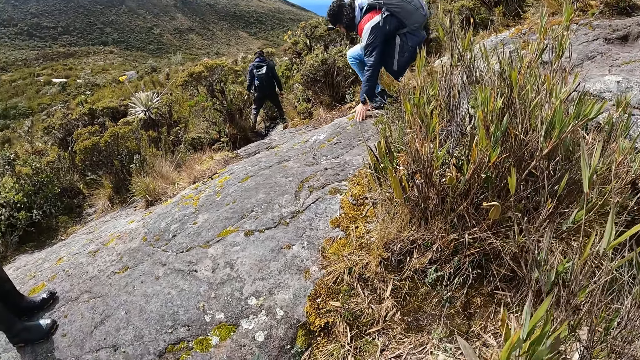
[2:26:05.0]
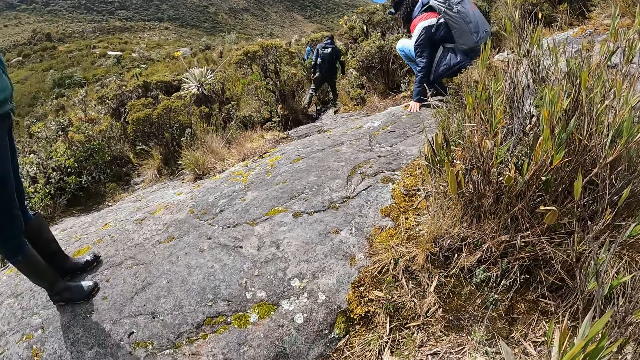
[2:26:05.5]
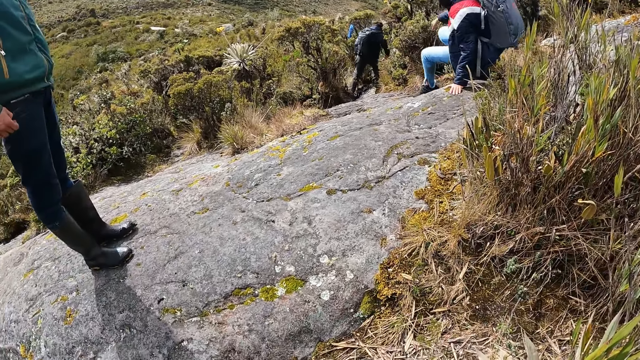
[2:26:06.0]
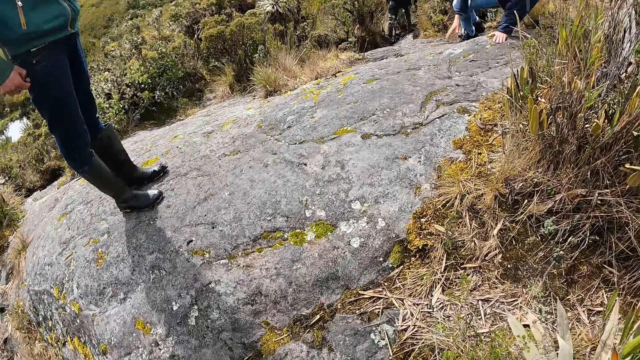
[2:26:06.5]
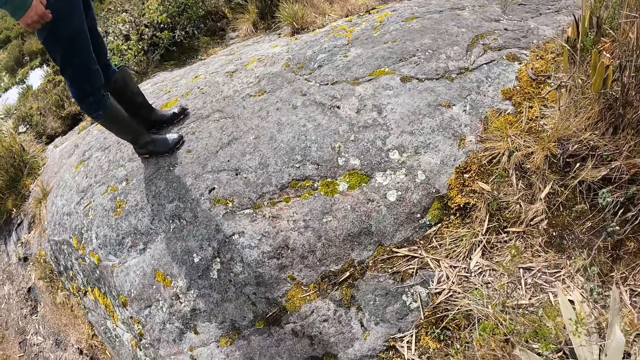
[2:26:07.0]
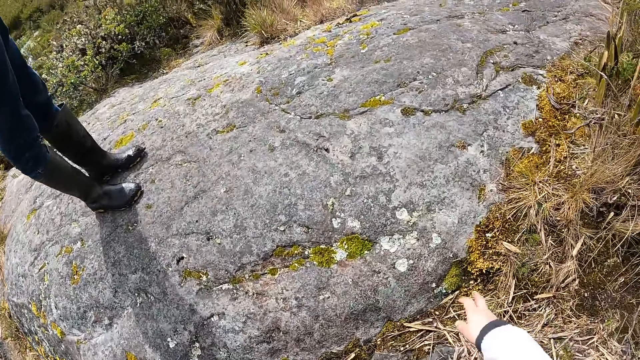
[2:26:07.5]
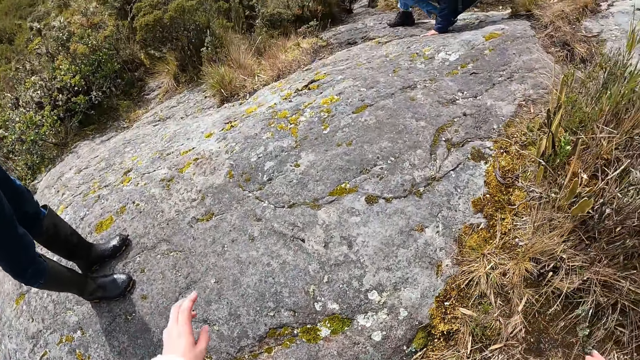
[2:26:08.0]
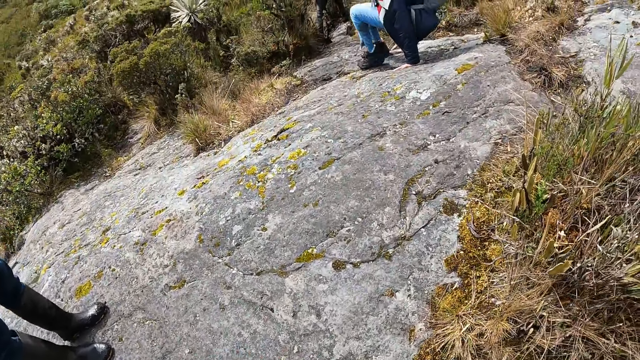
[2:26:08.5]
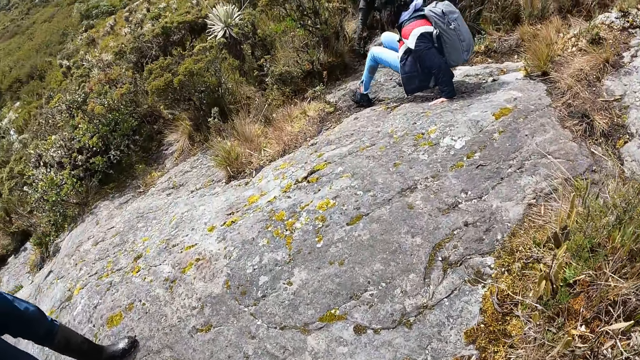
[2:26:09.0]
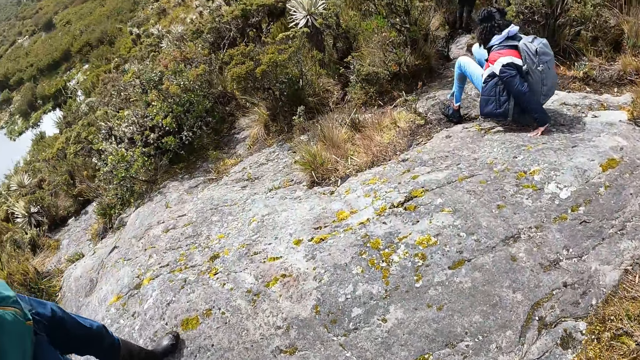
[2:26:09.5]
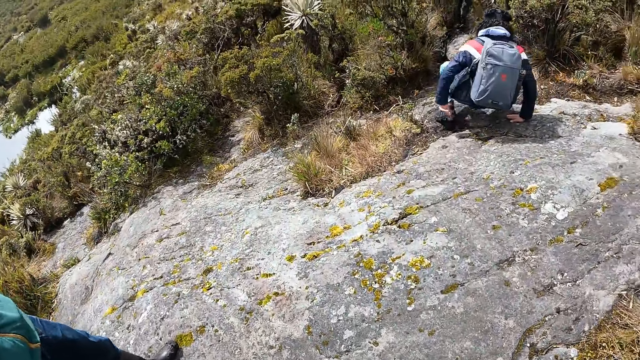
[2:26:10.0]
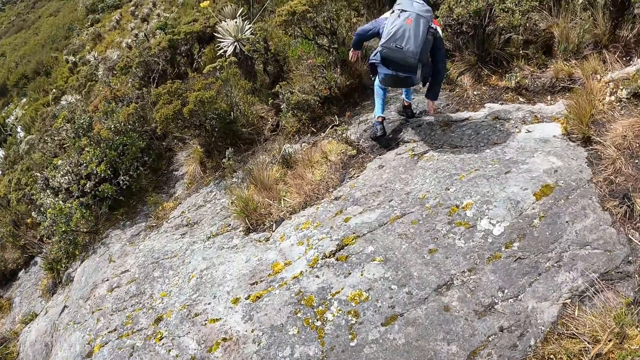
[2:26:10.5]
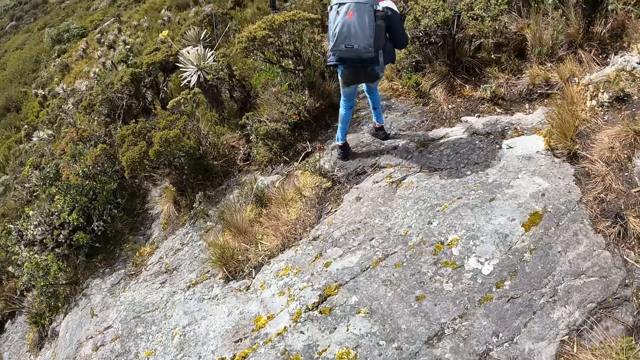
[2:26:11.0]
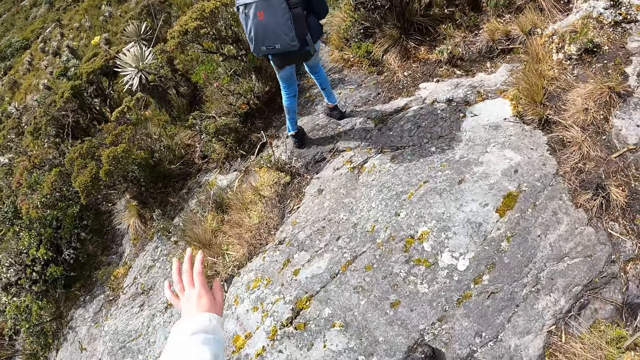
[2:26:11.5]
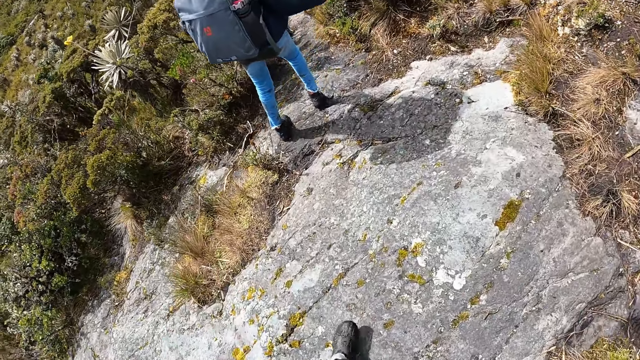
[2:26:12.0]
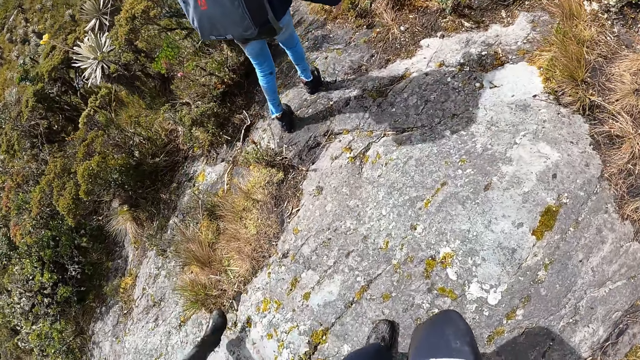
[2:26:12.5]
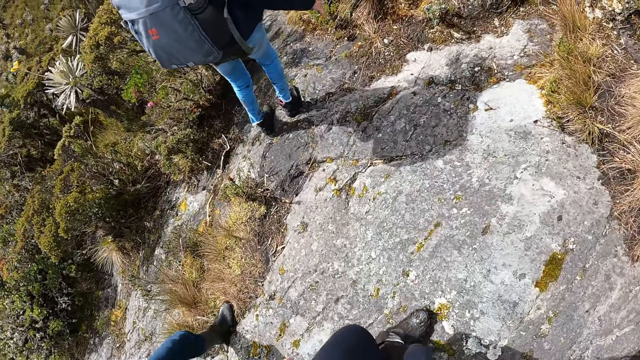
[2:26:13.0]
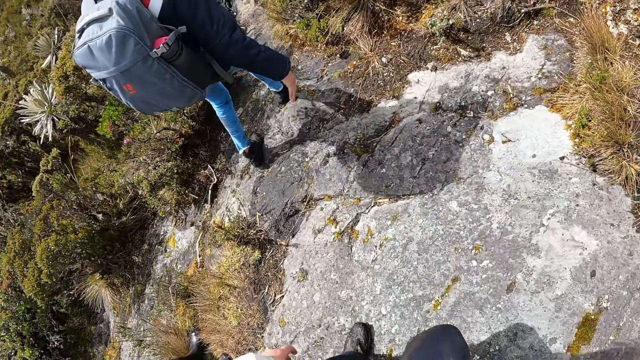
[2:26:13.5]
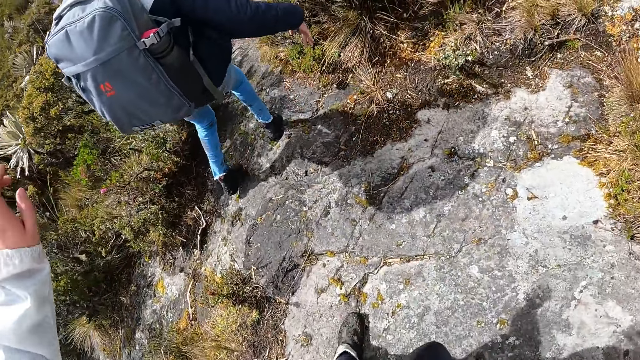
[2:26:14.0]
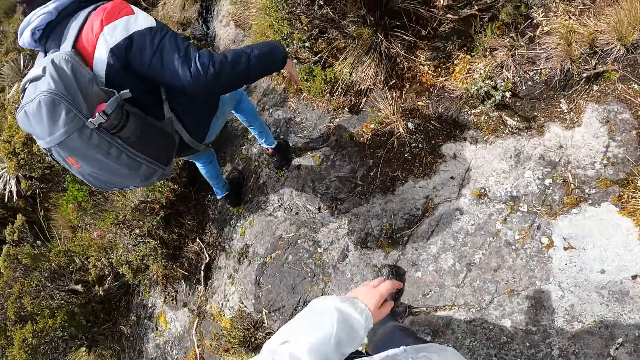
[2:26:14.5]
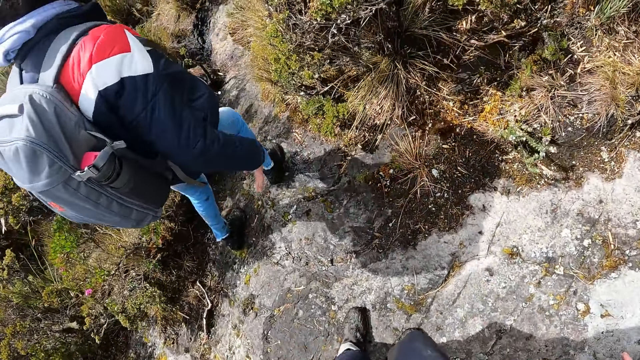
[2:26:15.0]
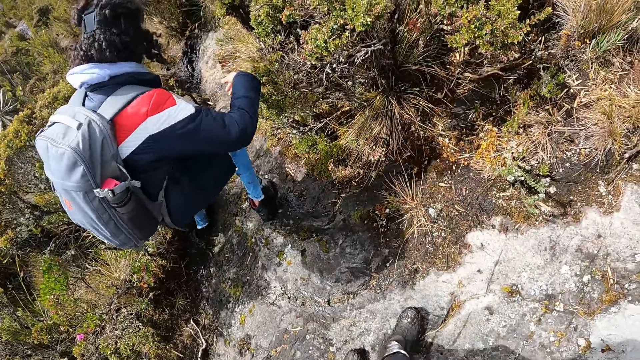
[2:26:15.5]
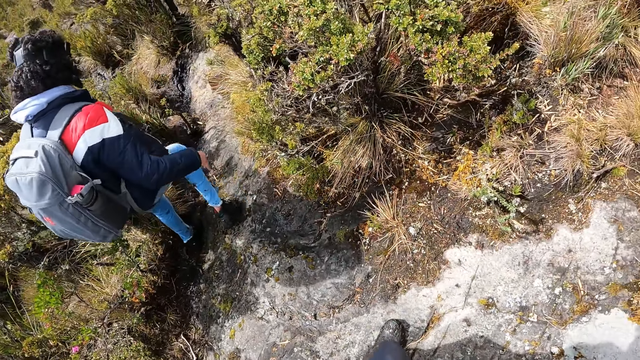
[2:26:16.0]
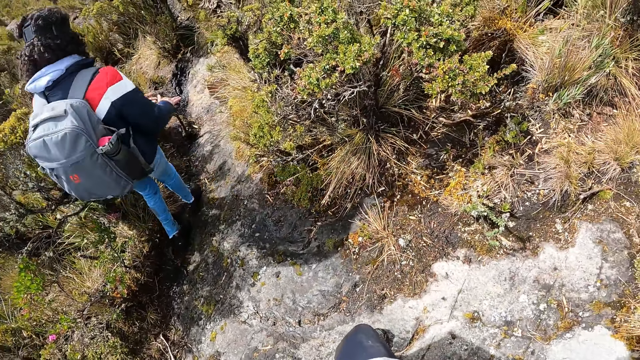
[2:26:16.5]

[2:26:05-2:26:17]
A man touches the floor with his left hand. The camera wearer moves around. The man touches the floor with his right hand.

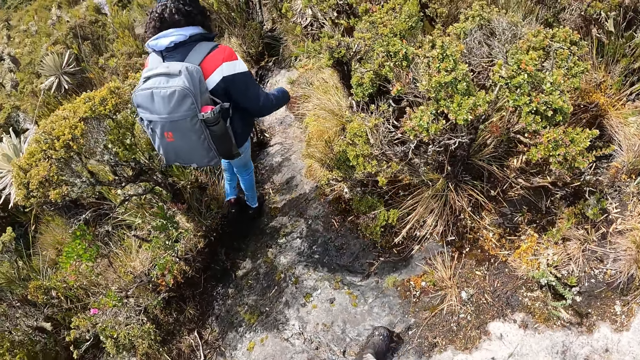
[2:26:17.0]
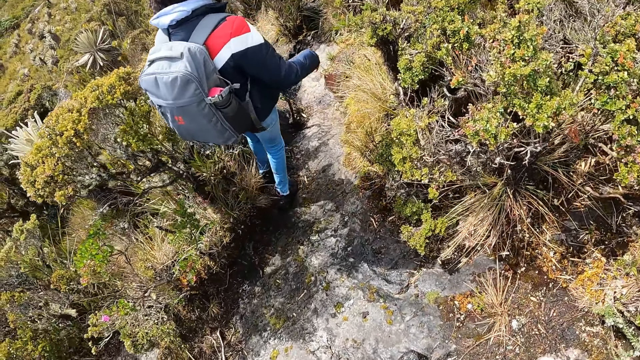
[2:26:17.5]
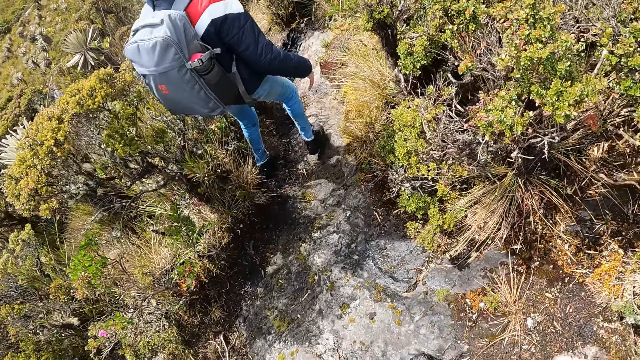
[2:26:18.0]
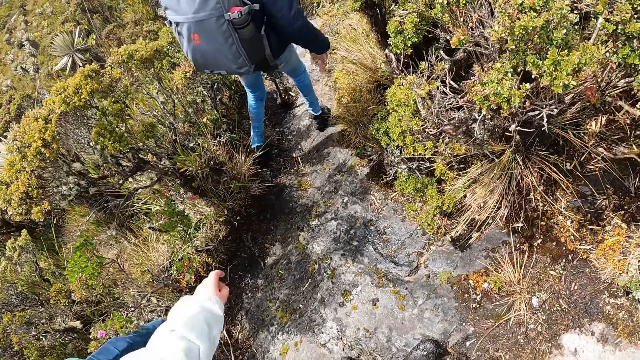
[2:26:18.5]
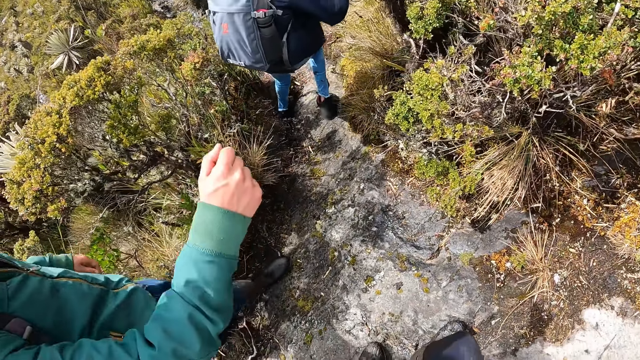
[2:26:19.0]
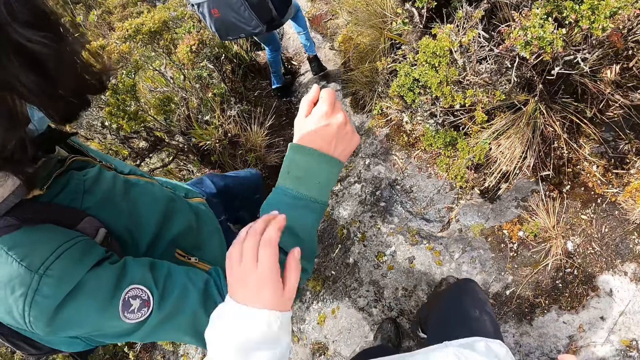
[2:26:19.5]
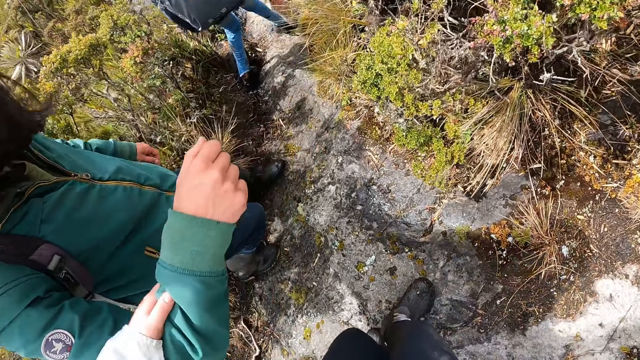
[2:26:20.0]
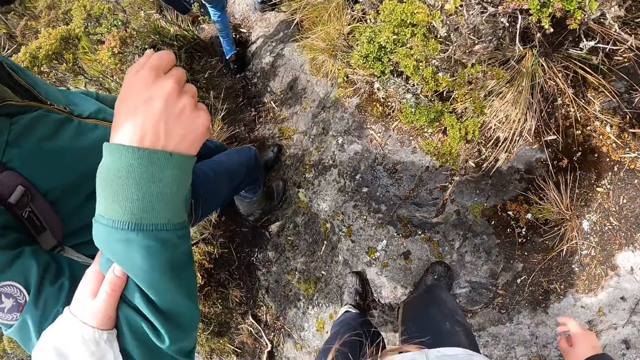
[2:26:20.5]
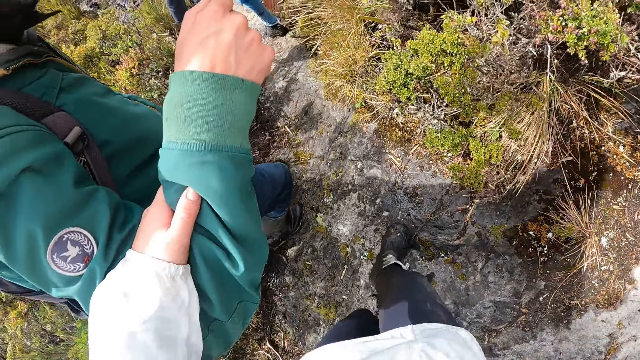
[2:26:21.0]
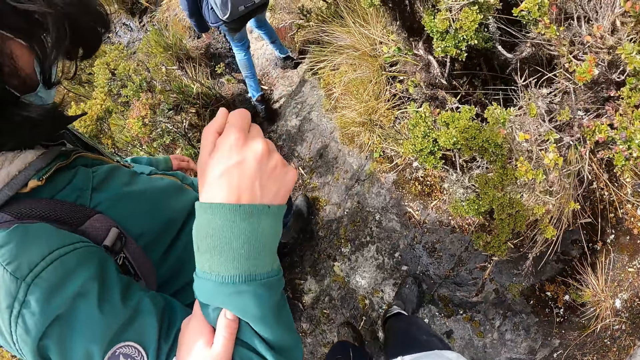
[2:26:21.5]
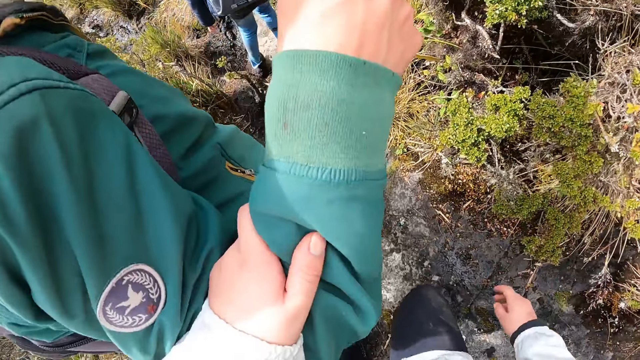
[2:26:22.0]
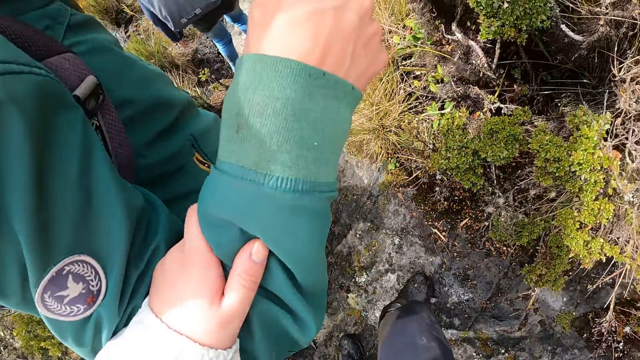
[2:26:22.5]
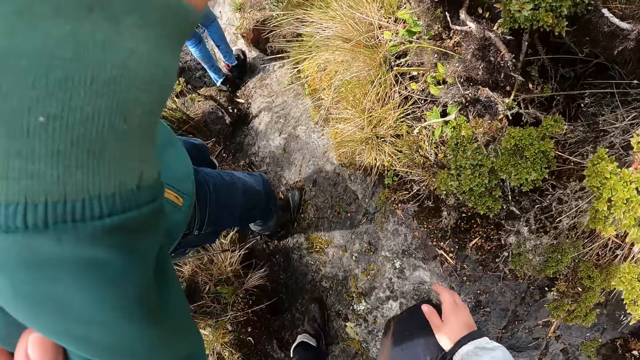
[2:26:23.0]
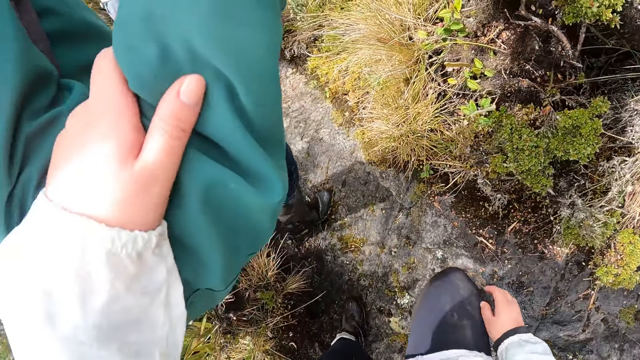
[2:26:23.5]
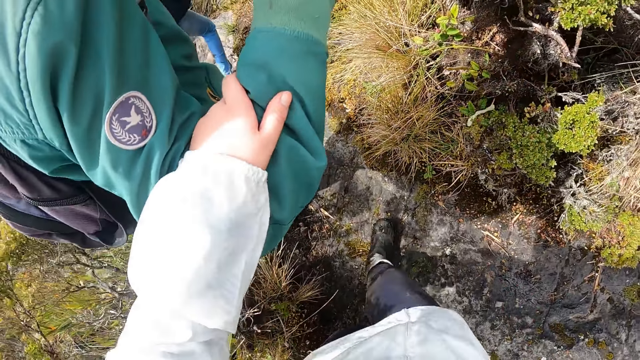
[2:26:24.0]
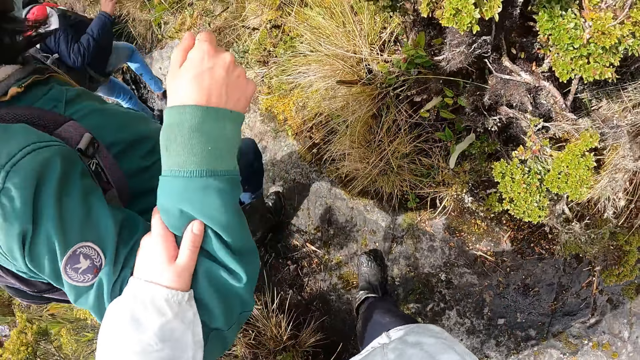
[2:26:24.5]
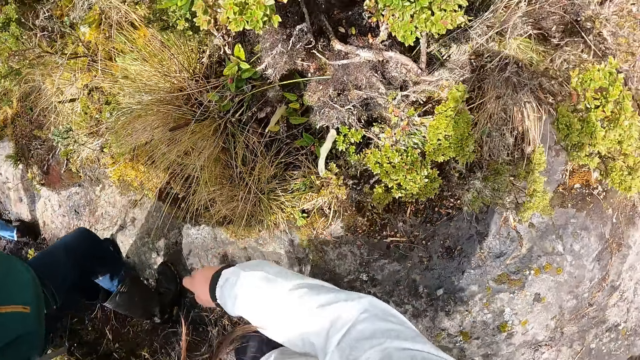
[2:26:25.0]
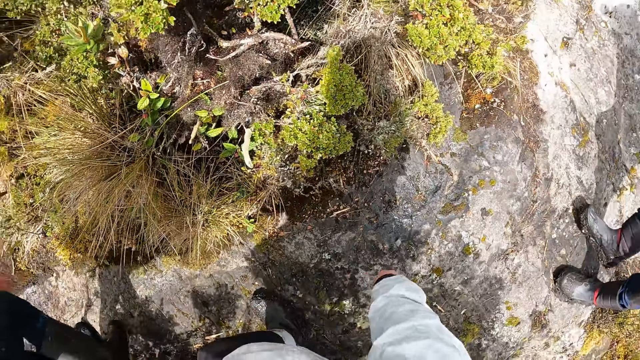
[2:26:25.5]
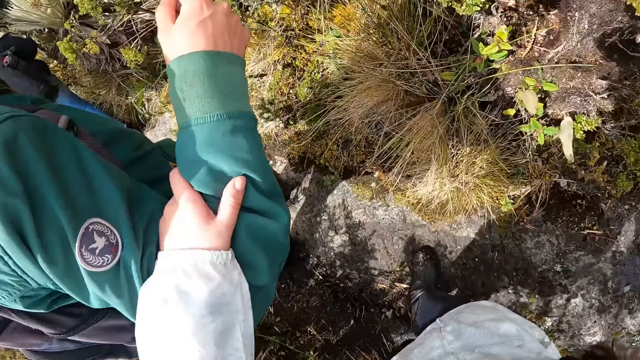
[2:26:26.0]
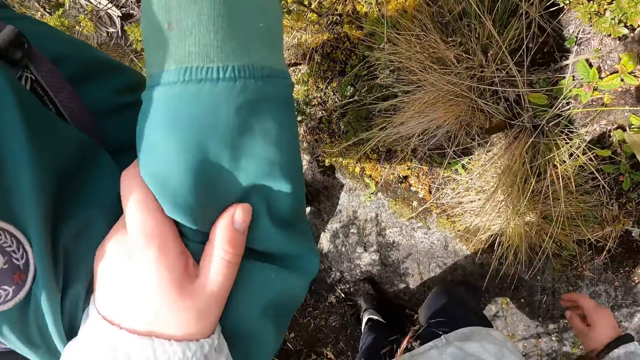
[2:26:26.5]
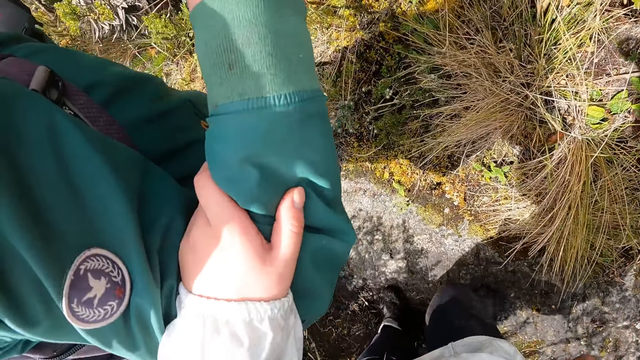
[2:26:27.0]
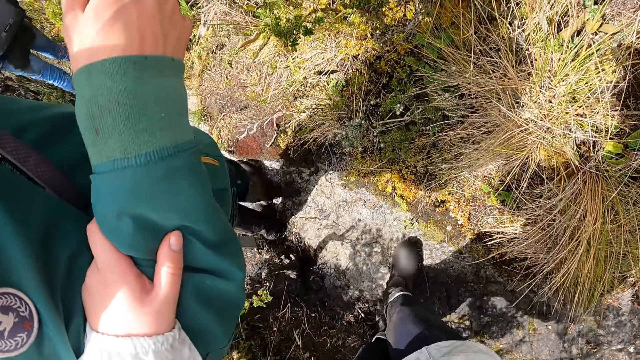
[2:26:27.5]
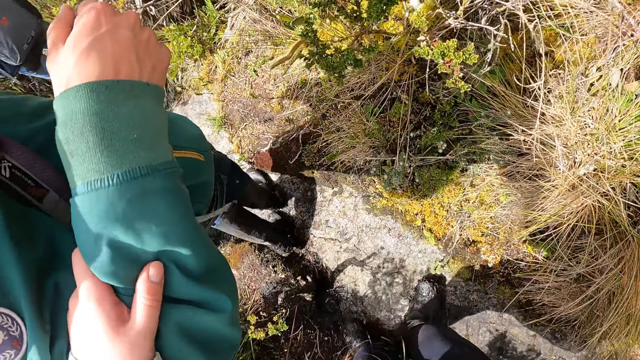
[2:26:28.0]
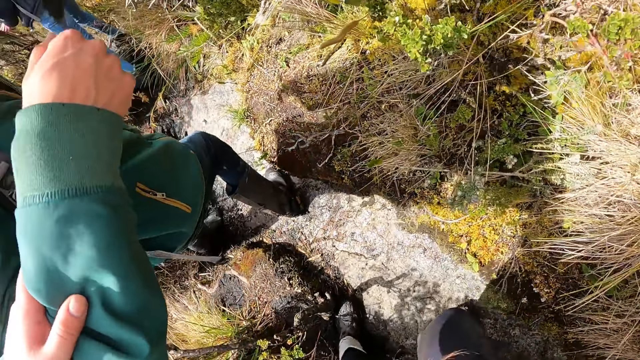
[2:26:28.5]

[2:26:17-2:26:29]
The camera wearer holds a man's right hand with her left hand. She leans on the man's arm.
